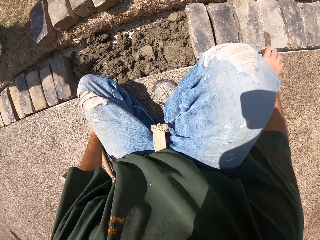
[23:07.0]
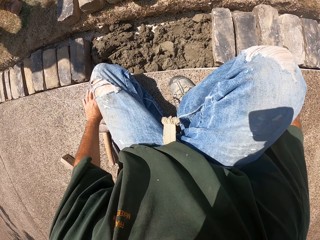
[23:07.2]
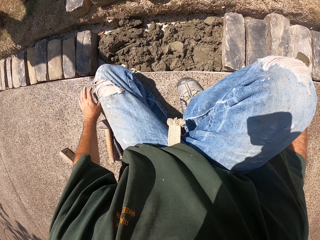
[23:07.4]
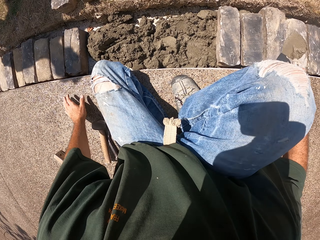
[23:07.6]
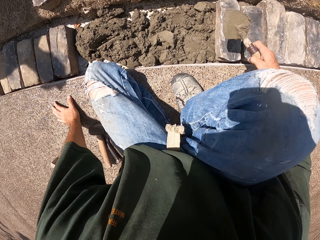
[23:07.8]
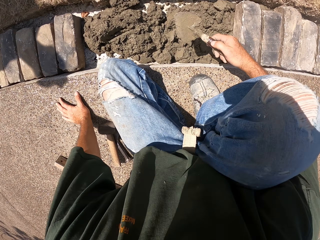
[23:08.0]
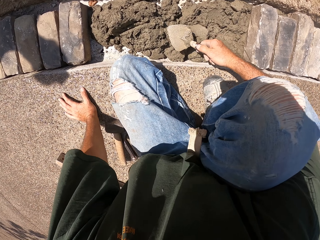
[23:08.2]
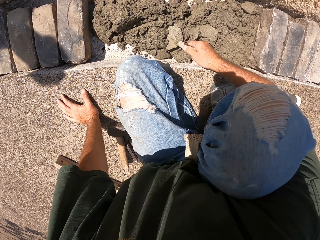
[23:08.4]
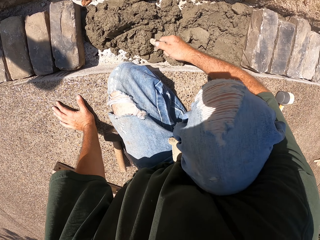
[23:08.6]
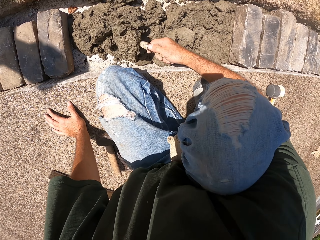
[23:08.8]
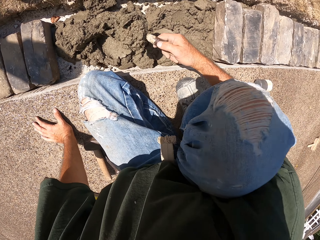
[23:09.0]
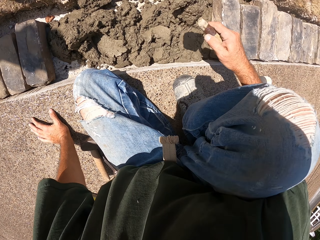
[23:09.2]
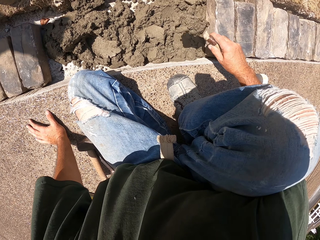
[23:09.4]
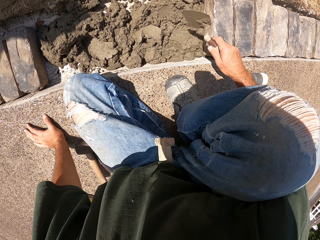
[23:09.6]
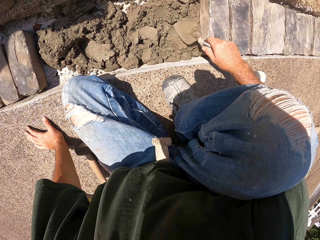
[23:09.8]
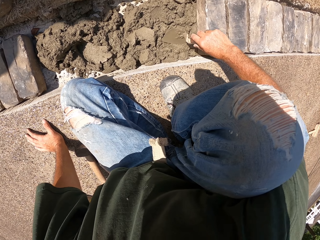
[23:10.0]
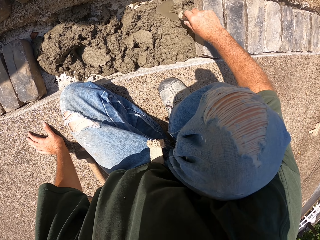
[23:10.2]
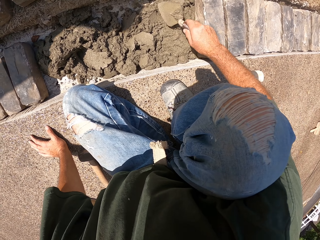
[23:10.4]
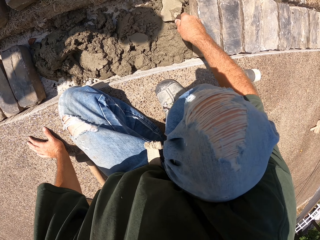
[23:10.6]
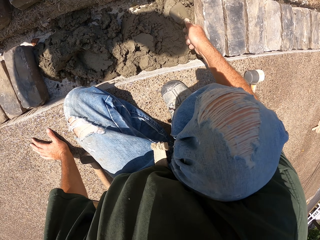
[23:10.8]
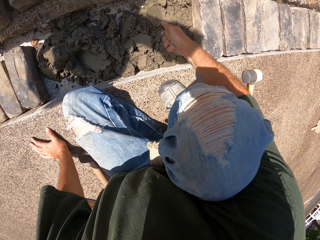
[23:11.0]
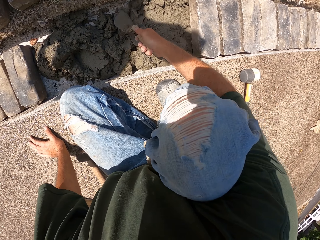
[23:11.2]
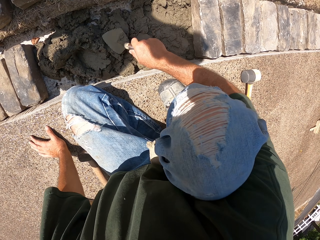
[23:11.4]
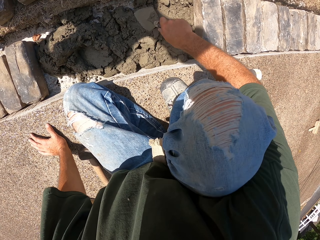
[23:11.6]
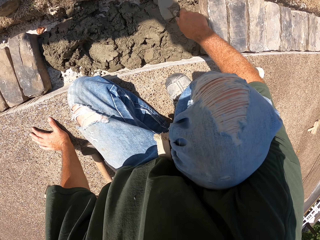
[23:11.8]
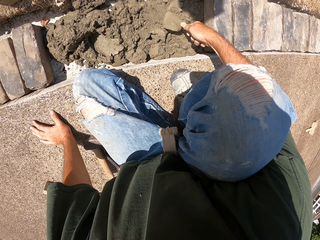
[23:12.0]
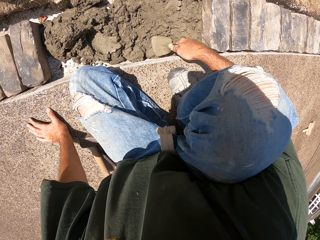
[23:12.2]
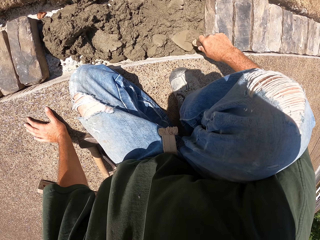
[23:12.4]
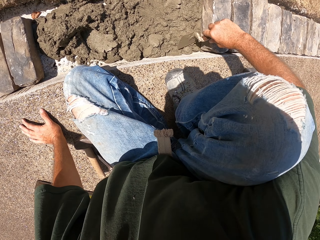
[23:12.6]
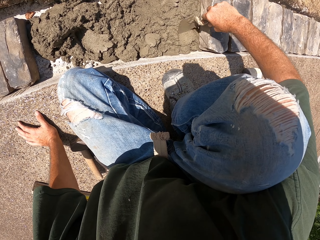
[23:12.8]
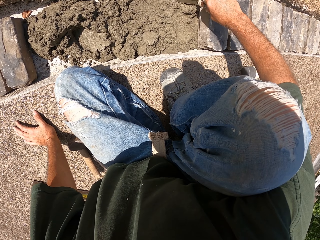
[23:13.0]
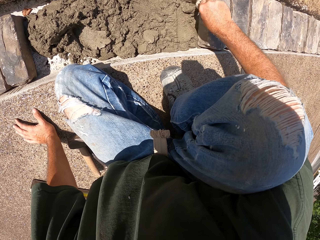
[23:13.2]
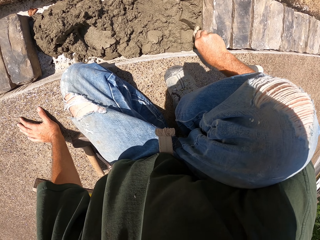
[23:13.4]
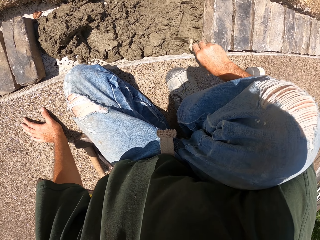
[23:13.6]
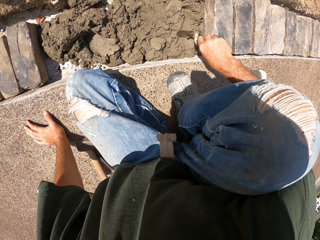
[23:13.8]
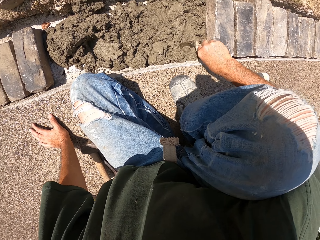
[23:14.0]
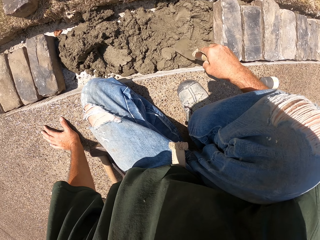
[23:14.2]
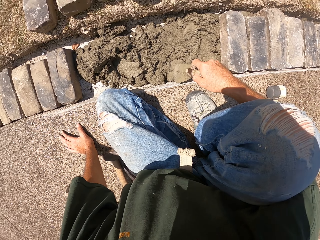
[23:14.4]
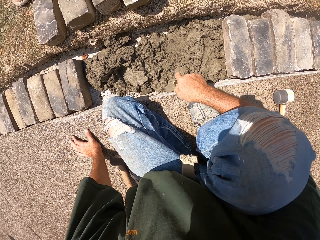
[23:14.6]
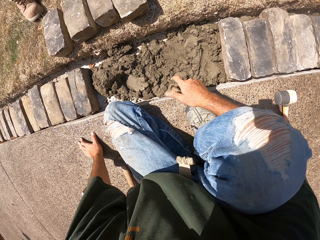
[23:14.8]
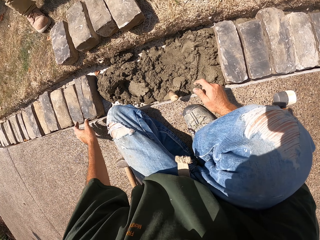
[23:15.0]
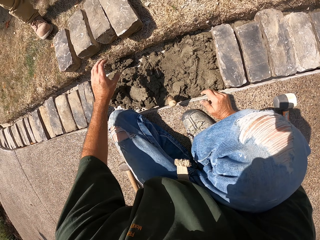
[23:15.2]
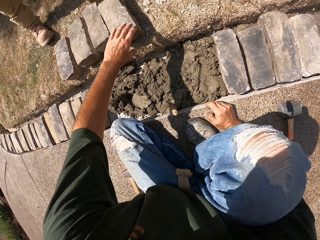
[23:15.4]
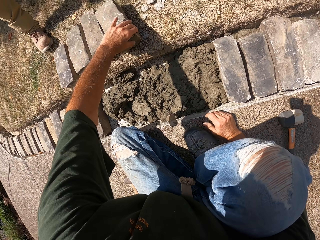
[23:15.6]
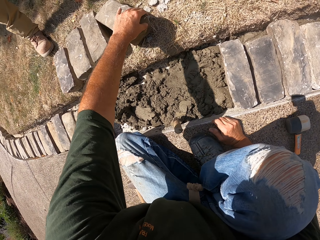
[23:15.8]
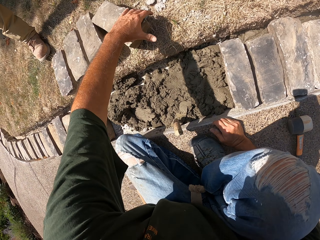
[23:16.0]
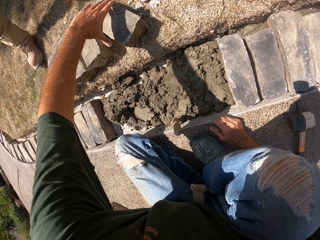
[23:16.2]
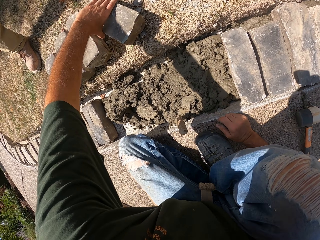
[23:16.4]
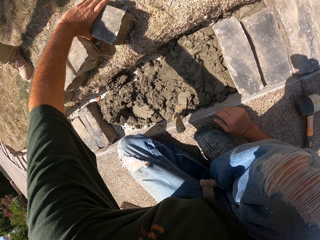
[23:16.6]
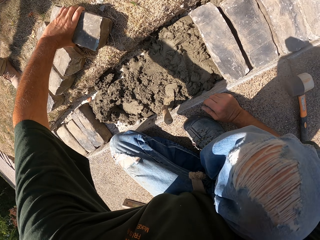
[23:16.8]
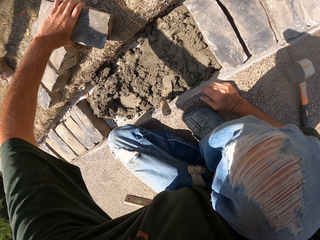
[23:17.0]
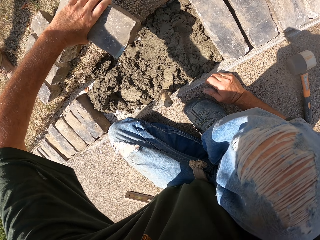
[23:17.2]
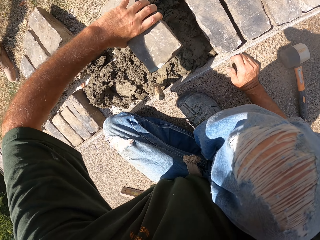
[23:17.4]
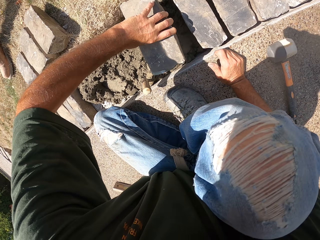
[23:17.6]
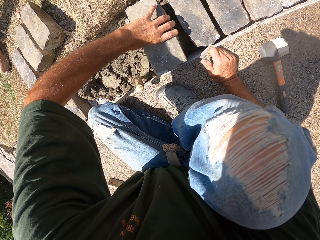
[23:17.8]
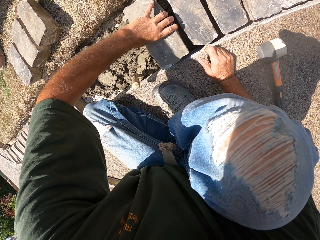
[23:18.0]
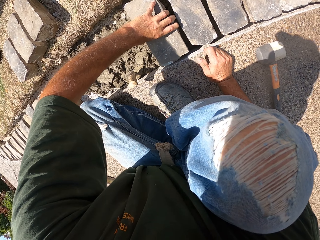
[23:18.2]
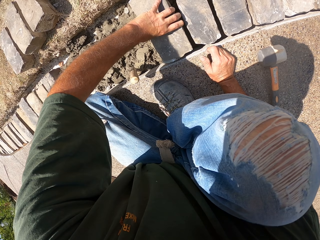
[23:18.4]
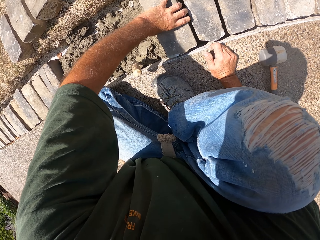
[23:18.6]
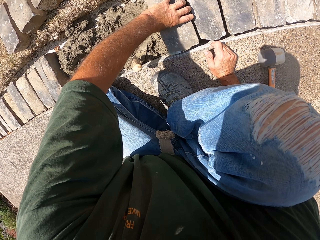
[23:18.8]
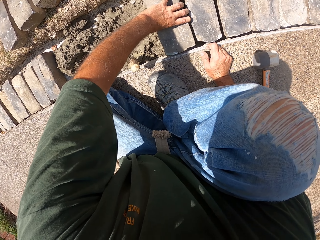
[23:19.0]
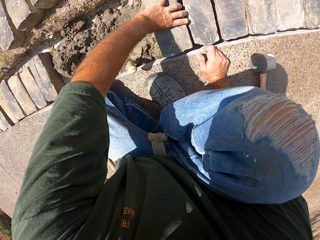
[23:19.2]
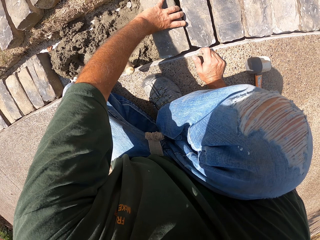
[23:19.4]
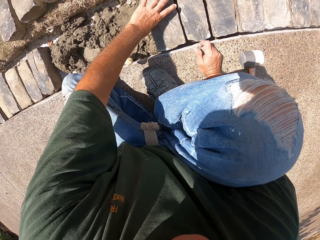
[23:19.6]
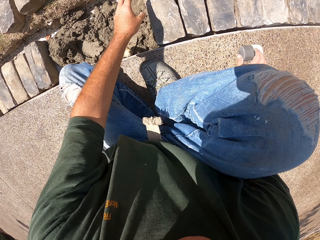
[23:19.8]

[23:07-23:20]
The camera wearer picks up a masonry trowel. They scoop mortar or concrete with the trowel. They pour the mortar. They level the concrete. They spread the mortar in the furrow. They drop the masonry trowel. They pick up a stone block or brick. They fix the brick. They put the stone block on the furrow.

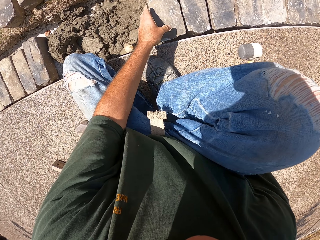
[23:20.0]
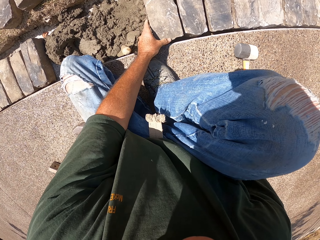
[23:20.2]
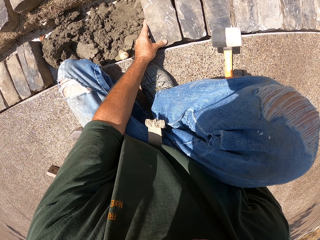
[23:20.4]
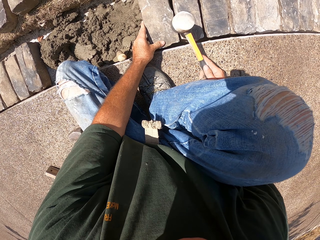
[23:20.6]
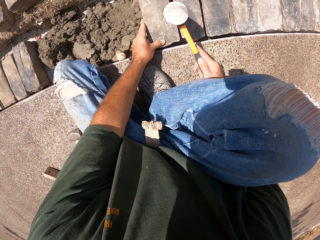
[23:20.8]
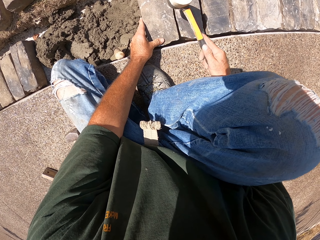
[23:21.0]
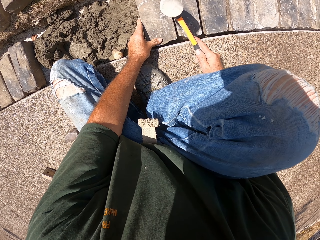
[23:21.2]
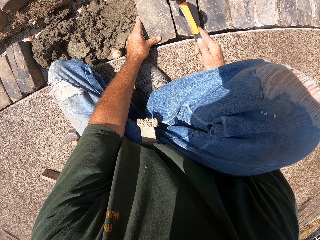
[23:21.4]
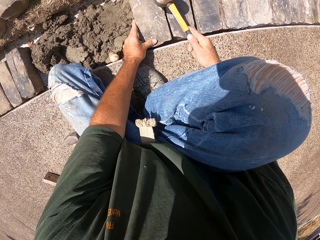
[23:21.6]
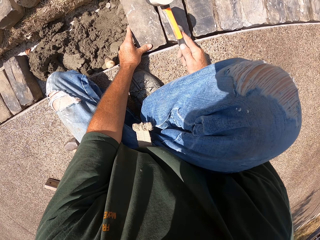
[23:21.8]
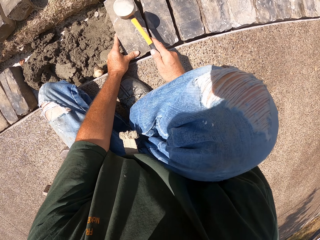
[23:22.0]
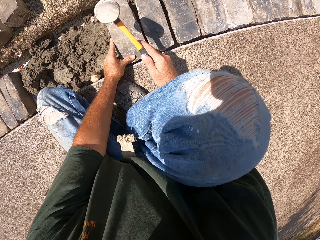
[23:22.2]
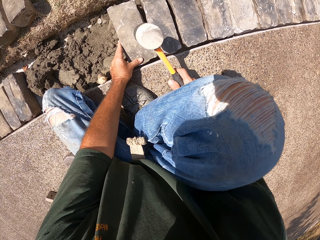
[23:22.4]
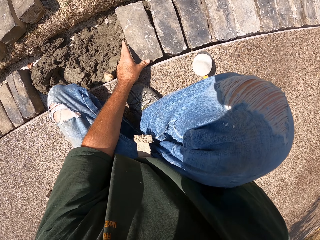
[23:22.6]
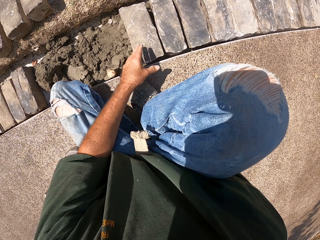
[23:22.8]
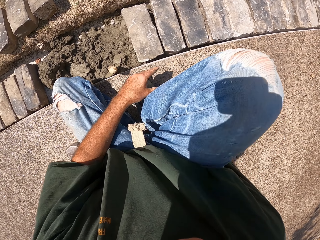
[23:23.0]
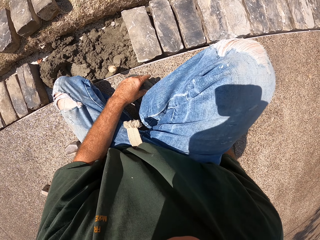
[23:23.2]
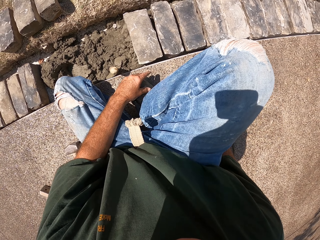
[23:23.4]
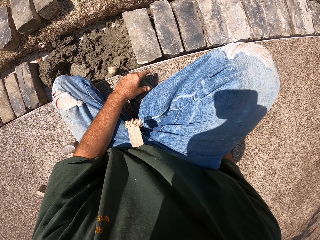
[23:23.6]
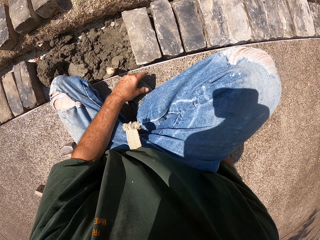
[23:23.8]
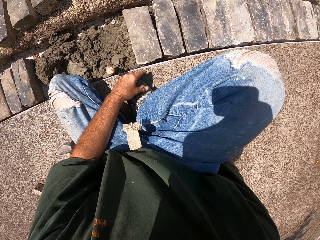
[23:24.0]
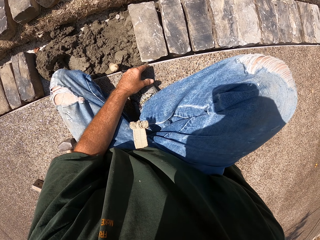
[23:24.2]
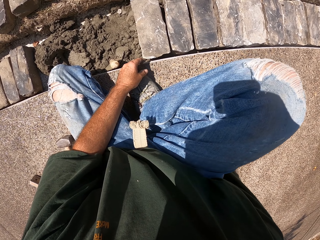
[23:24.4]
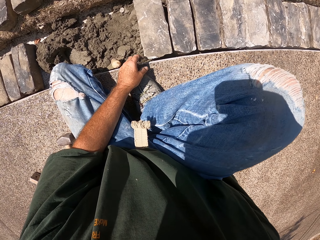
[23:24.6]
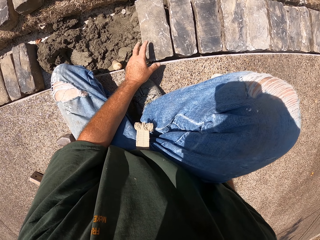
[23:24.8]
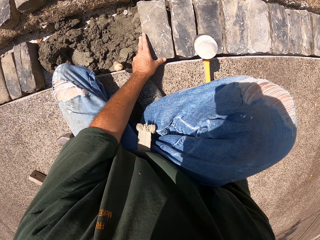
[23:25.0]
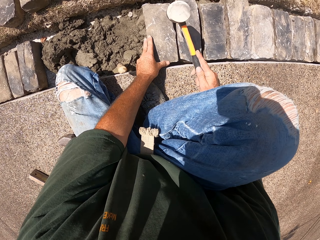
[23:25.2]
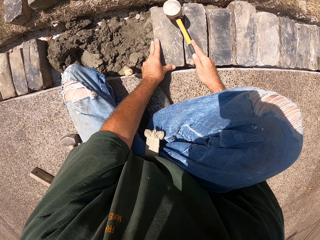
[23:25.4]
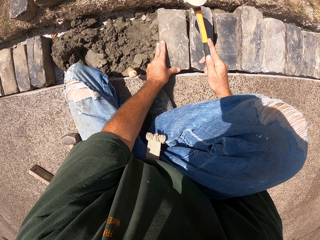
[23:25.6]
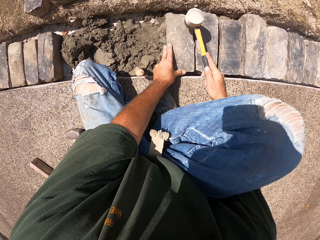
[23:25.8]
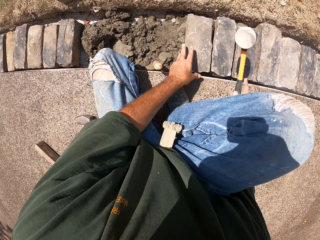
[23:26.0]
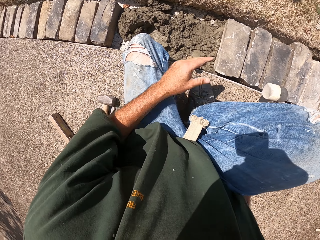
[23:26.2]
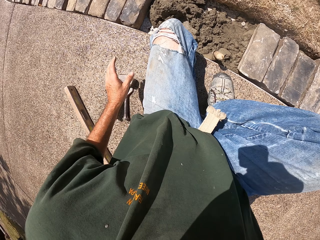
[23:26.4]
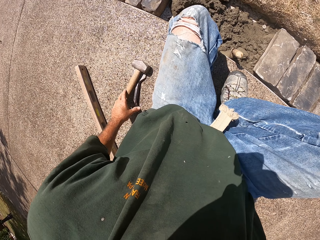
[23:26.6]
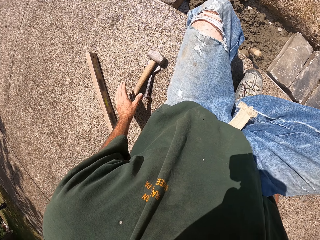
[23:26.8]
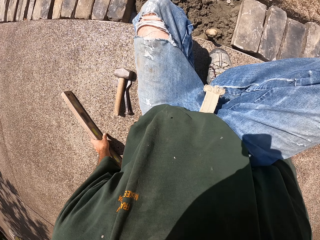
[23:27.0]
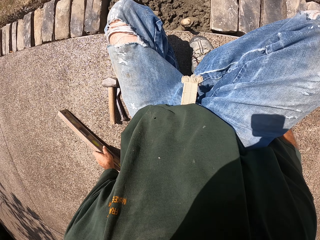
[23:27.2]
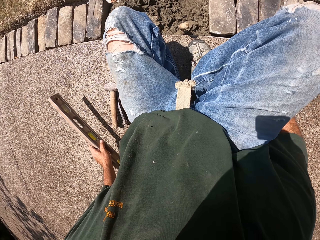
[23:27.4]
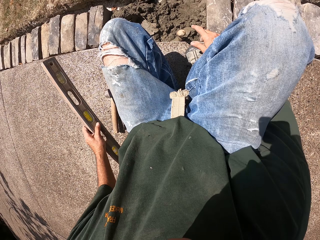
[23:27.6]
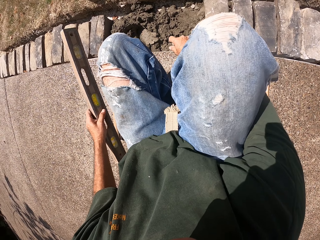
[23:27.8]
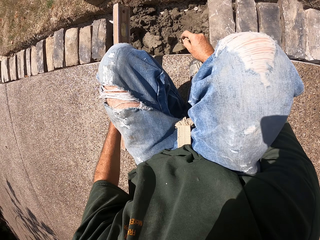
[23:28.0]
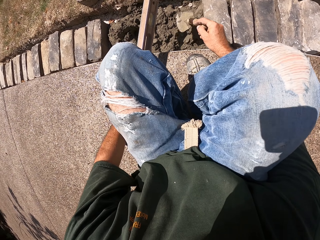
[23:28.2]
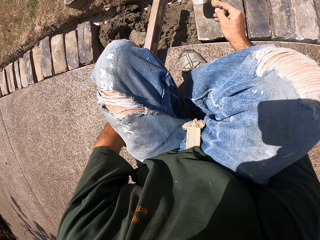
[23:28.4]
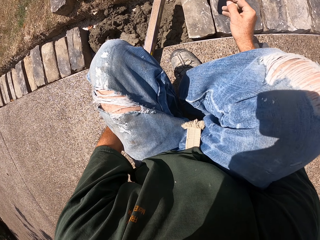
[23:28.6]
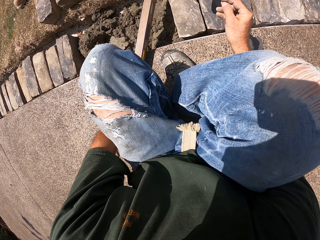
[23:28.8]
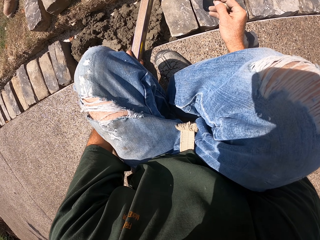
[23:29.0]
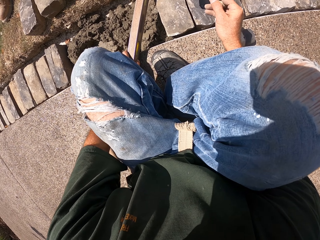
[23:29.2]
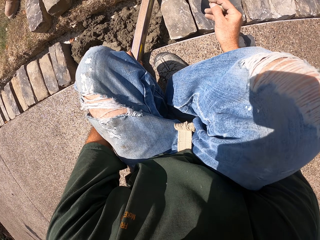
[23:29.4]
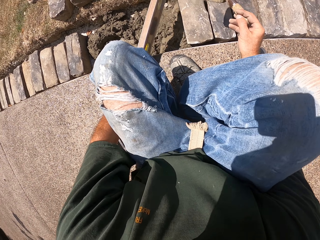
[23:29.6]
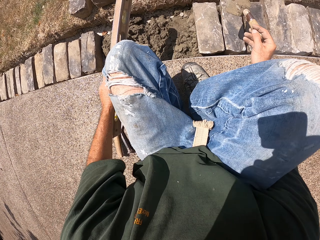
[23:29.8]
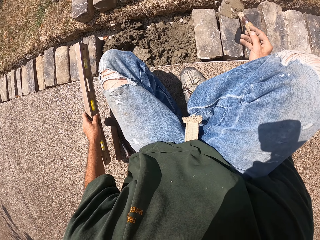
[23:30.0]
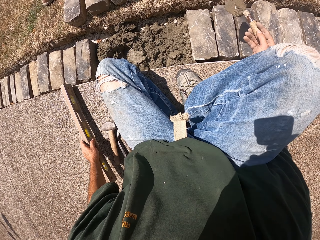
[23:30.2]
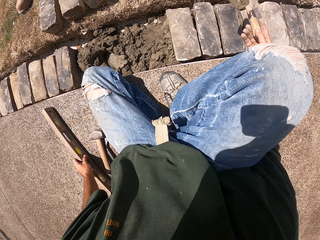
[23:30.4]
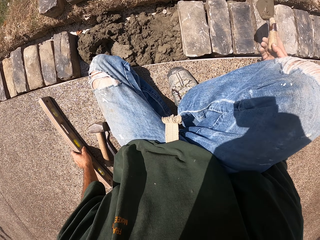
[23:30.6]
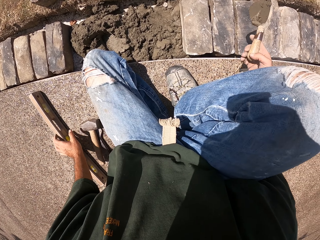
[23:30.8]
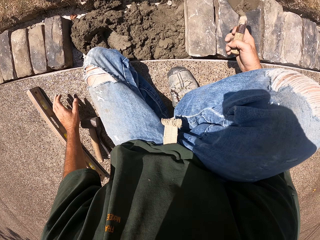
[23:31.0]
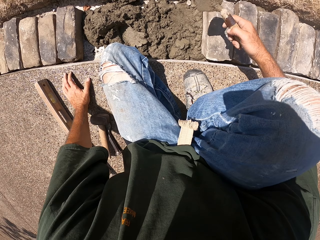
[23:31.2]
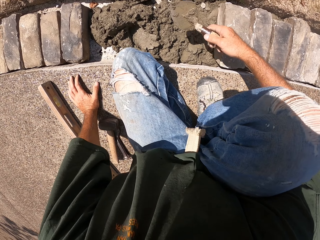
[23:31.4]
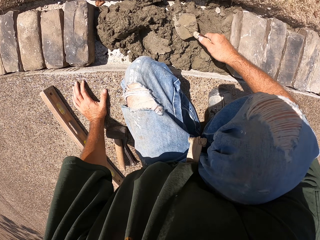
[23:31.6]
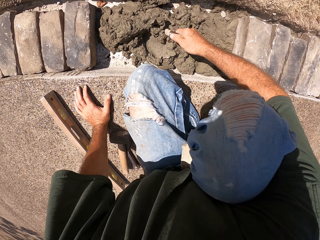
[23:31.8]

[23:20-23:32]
The camera wearer picks up a hammer. They hit the brick with the hammer. They hold the hammer. They hit the brick with the hammer. They pick up a spirit level or level balance. They put the level balance aside. They scoop the concrete.
